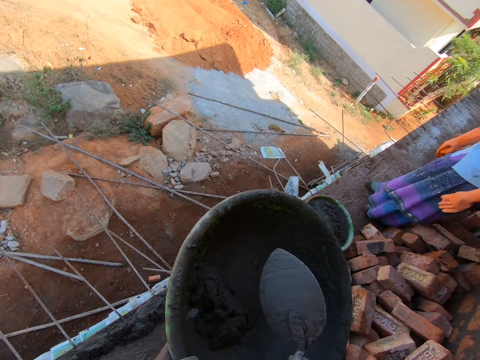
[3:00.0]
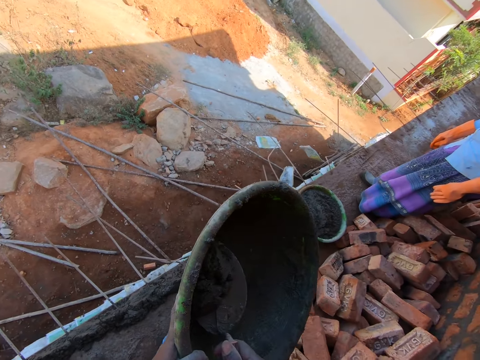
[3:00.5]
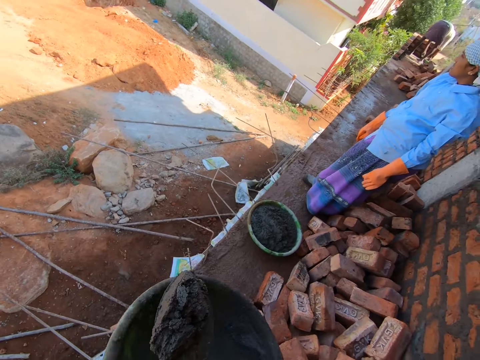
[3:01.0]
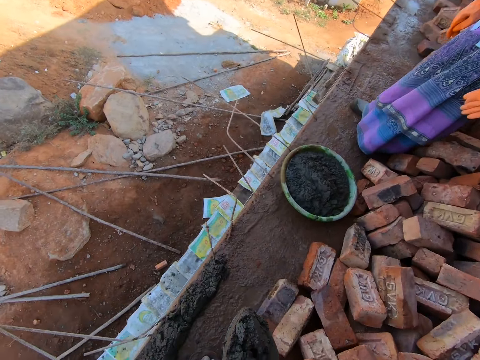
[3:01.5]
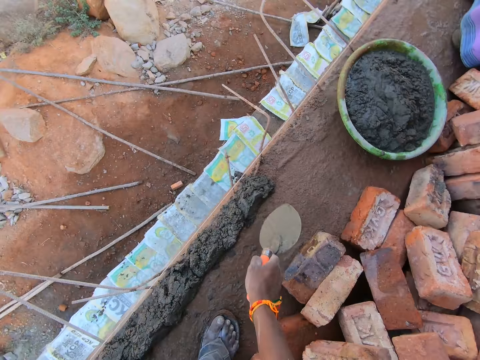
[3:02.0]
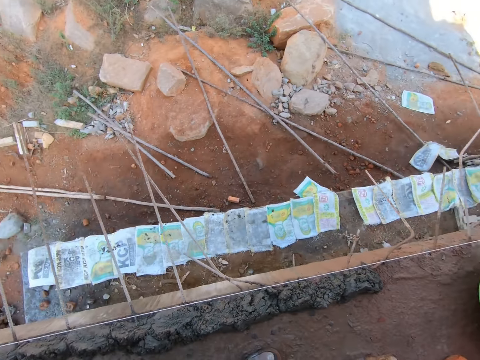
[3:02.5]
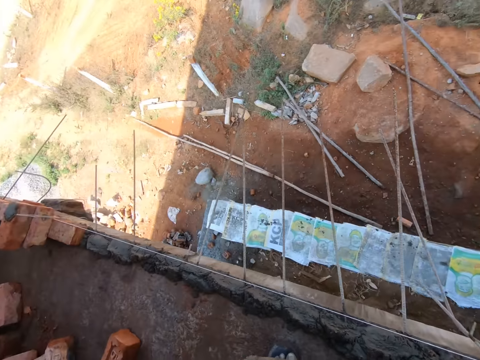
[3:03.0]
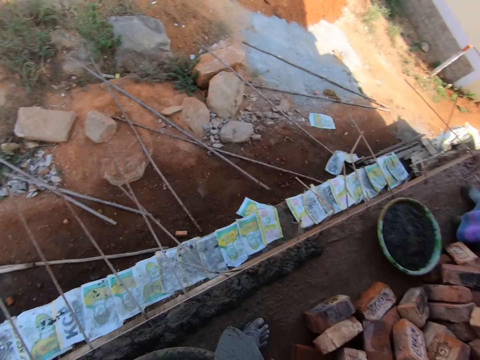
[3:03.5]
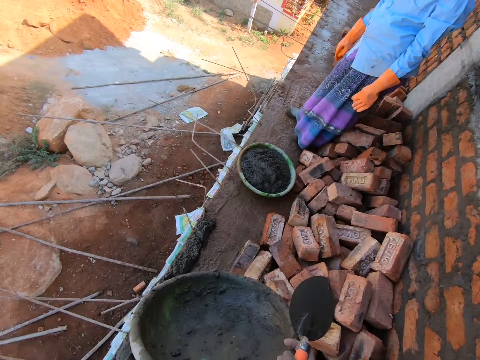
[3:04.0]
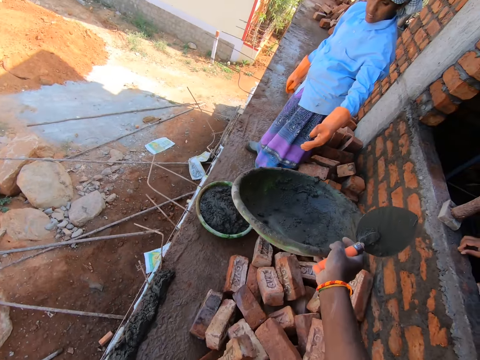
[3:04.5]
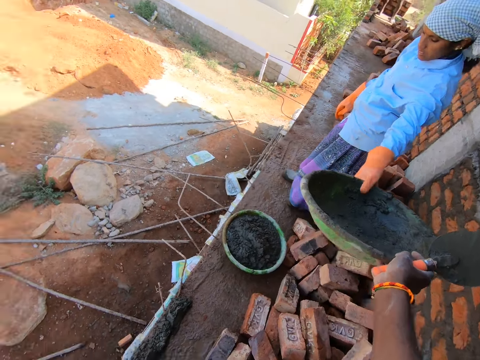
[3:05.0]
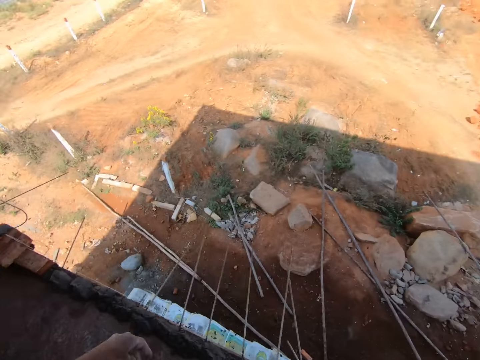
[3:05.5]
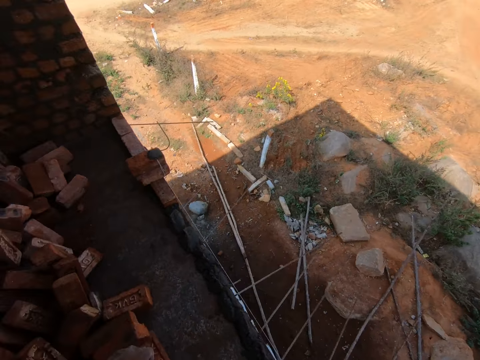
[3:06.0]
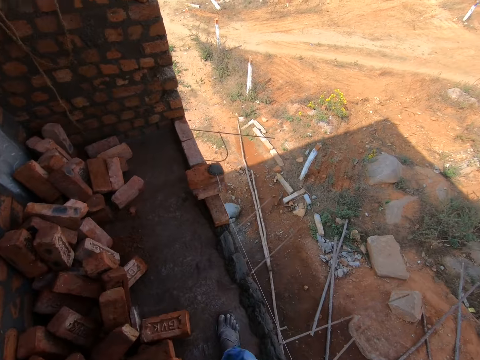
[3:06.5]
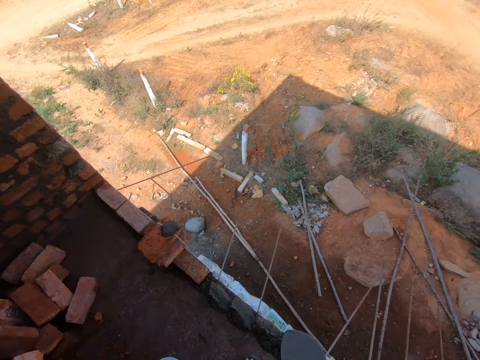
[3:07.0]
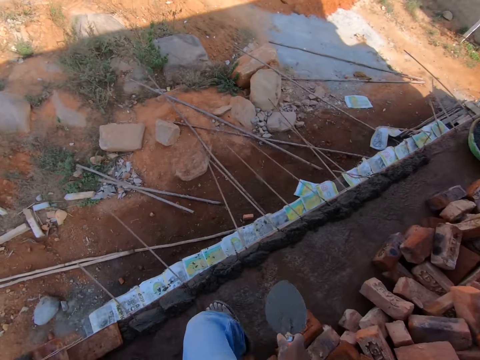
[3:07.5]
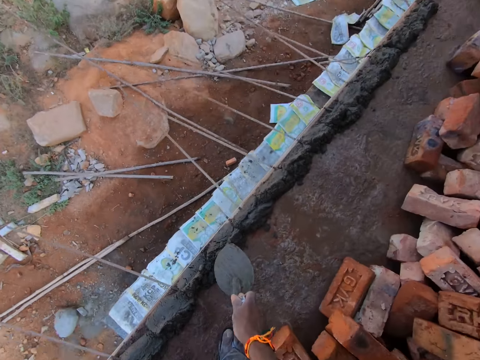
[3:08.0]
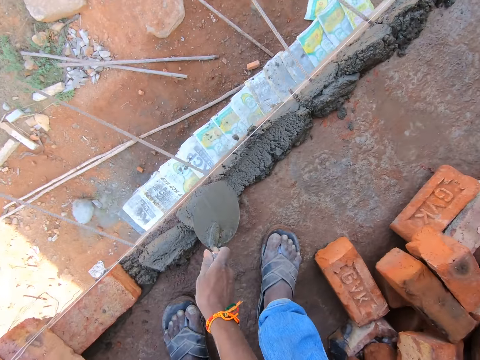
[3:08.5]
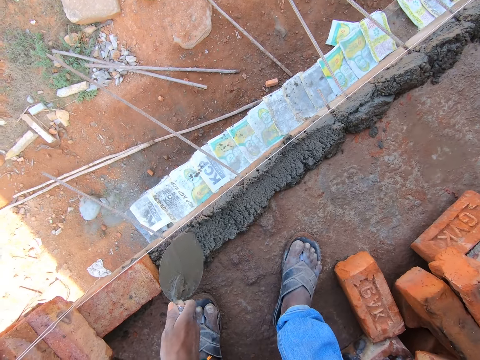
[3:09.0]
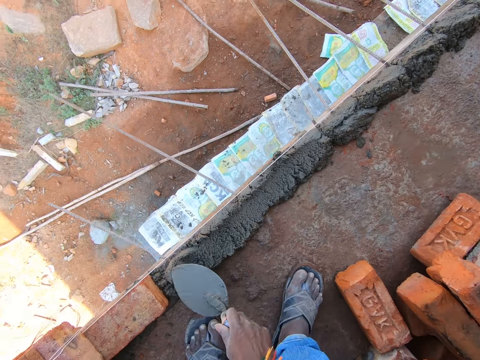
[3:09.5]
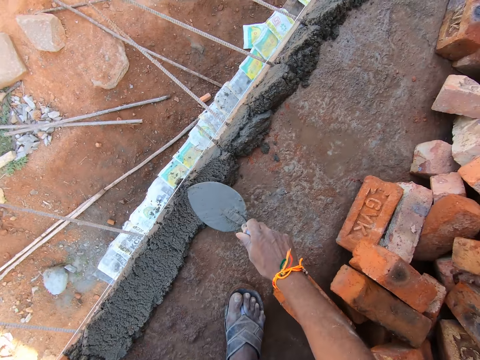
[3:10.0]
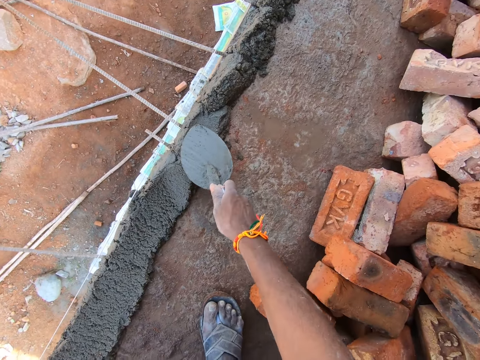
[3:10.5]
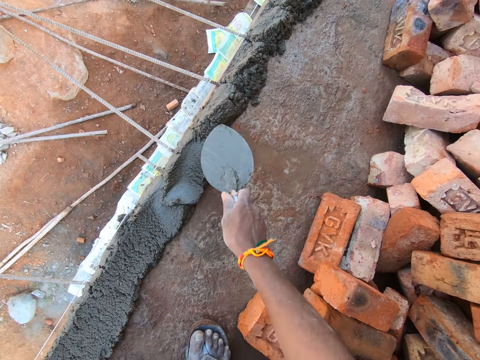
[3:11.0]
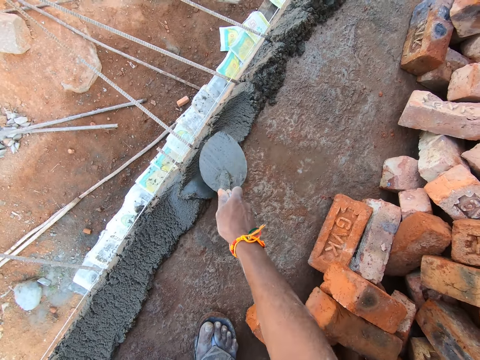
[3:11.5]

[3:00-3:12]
The camera wearer adds sand concrete on the site floor with a brick trowel. They turn around. They give a woman a head pan. They turn around. They walk in the site building. They flatten the sand concrete on the site floor with the brick trowel.

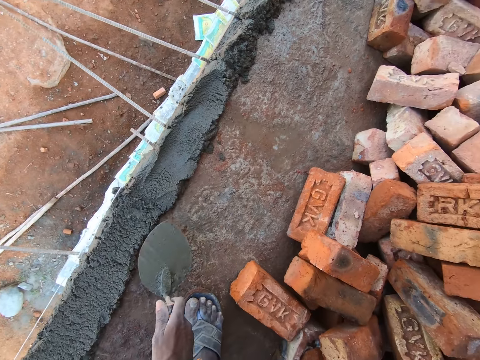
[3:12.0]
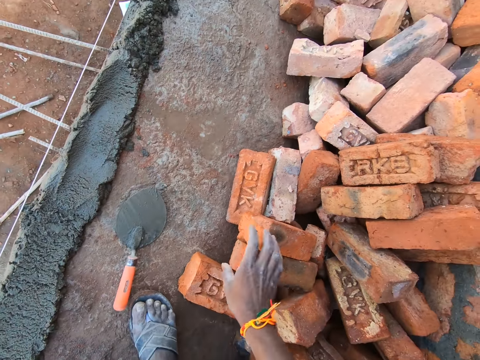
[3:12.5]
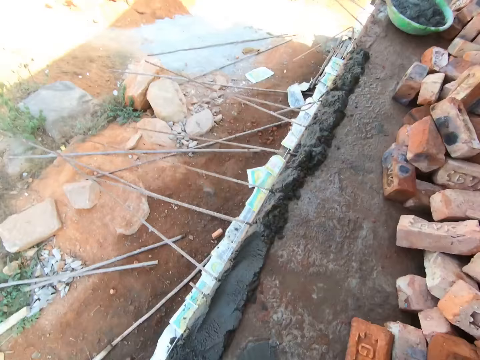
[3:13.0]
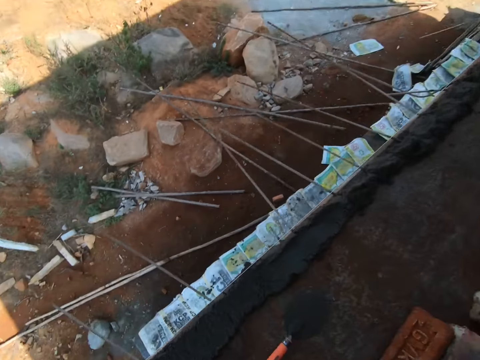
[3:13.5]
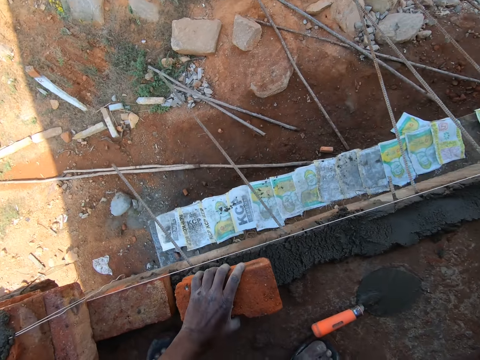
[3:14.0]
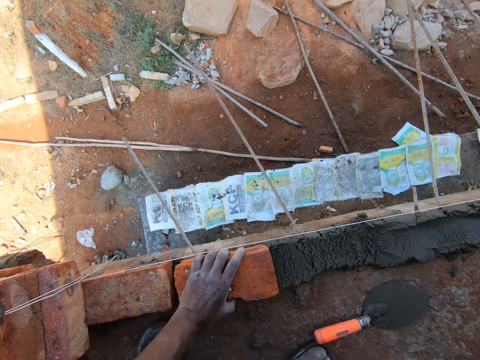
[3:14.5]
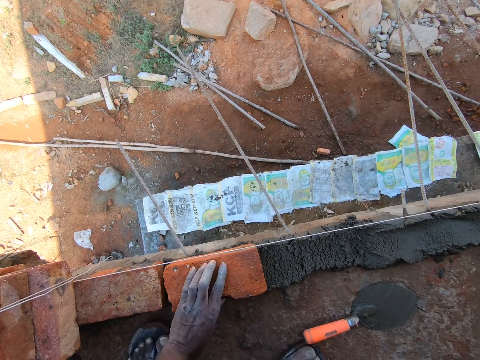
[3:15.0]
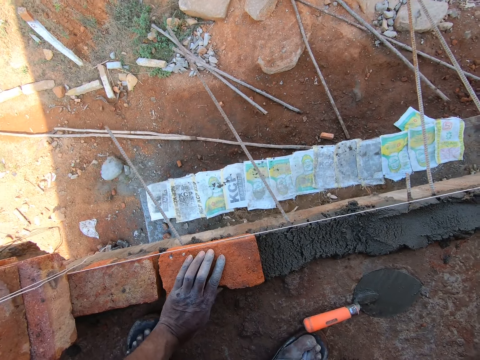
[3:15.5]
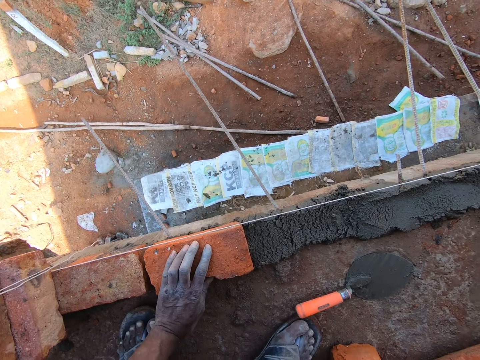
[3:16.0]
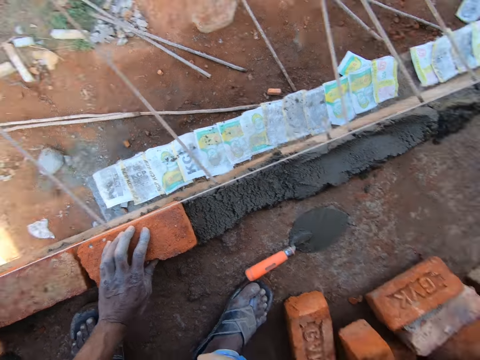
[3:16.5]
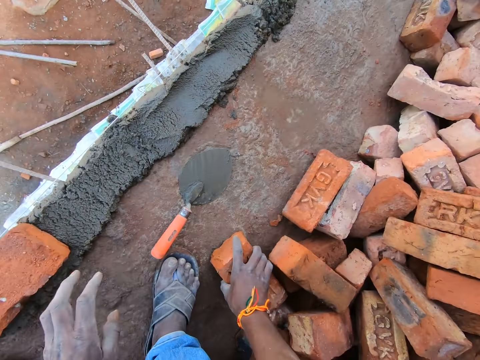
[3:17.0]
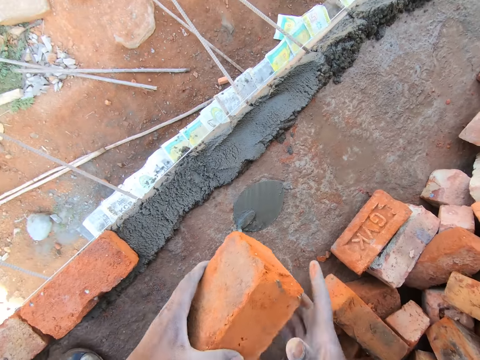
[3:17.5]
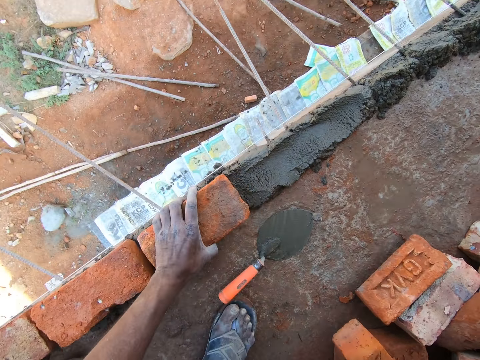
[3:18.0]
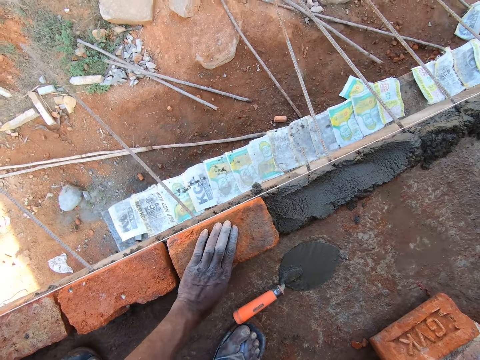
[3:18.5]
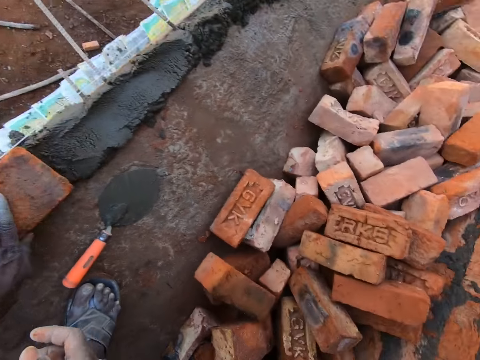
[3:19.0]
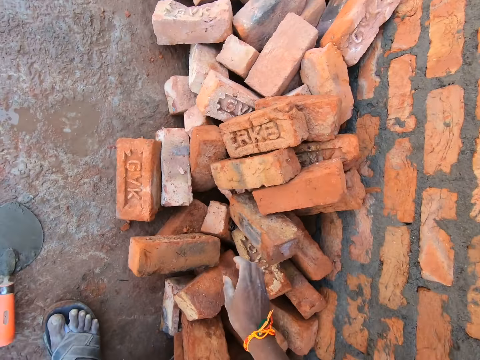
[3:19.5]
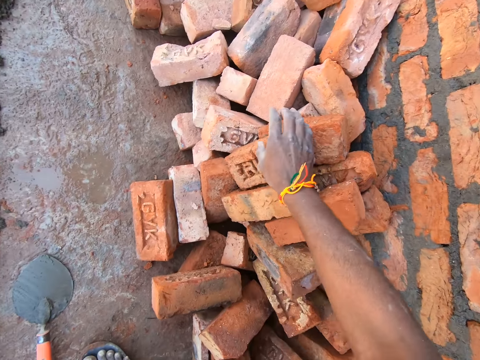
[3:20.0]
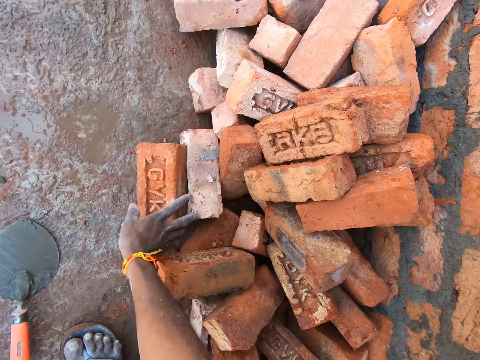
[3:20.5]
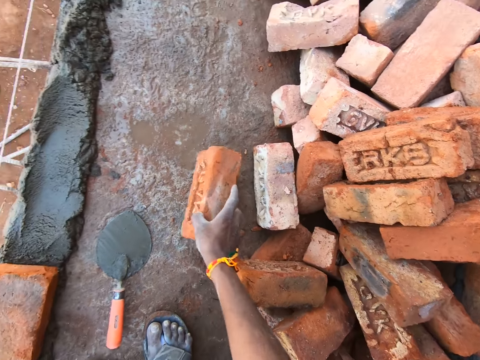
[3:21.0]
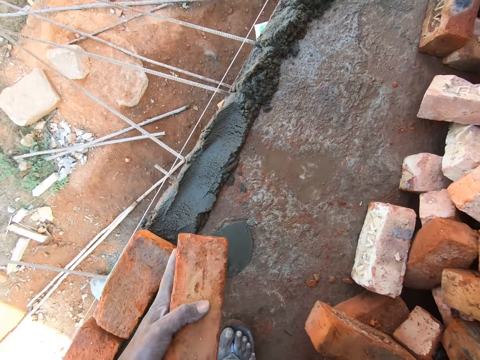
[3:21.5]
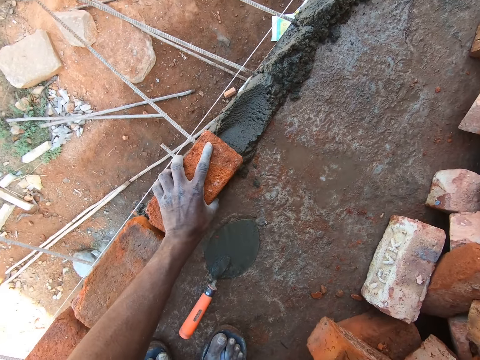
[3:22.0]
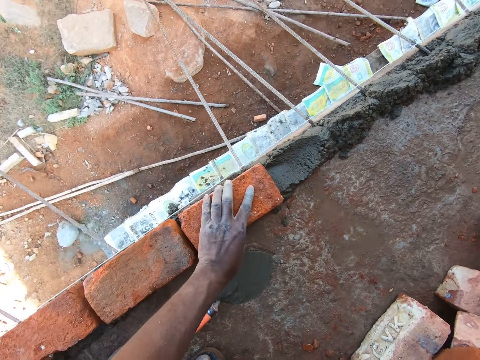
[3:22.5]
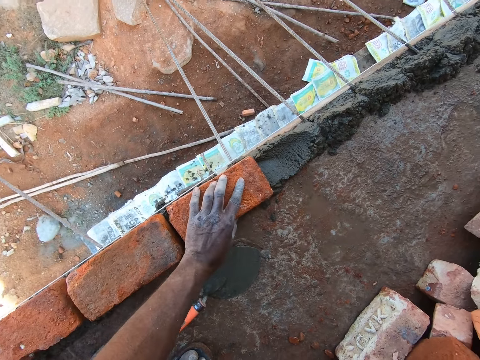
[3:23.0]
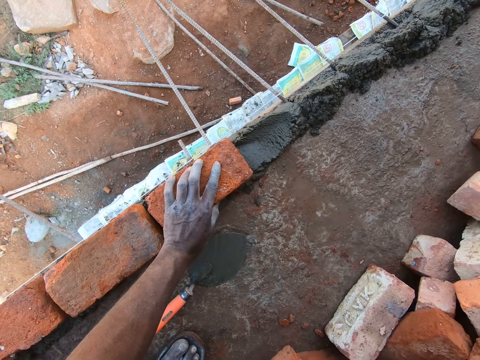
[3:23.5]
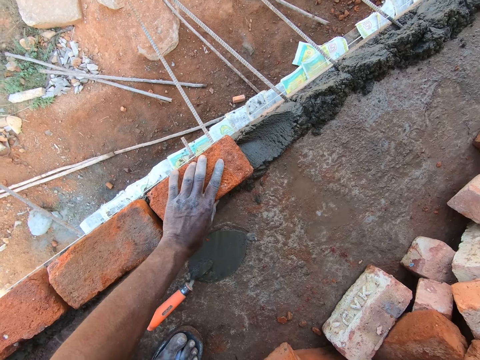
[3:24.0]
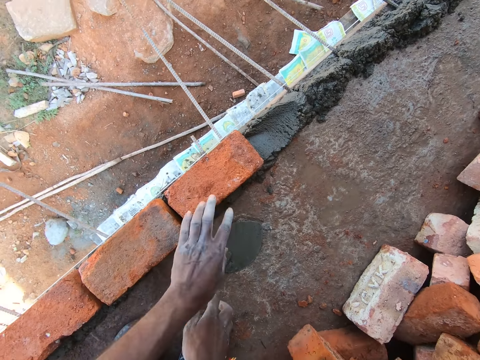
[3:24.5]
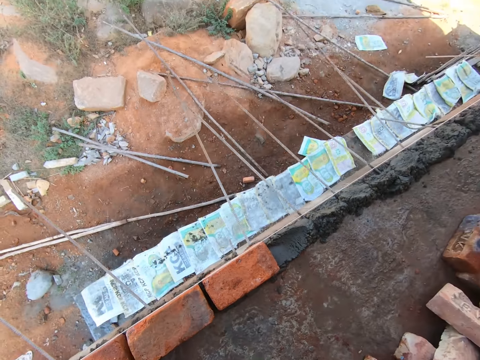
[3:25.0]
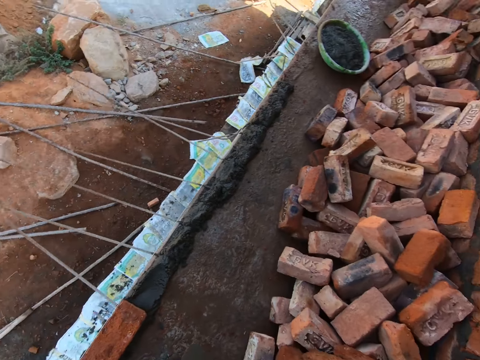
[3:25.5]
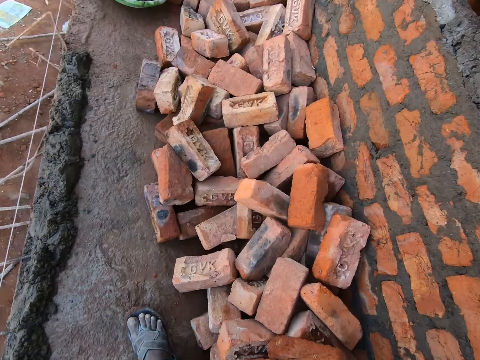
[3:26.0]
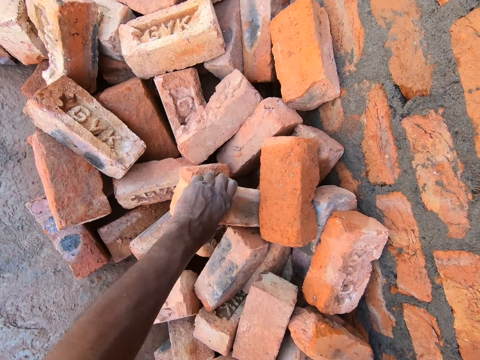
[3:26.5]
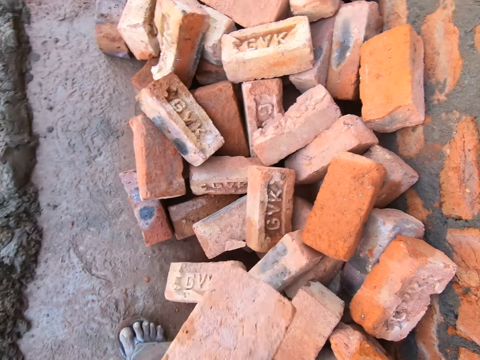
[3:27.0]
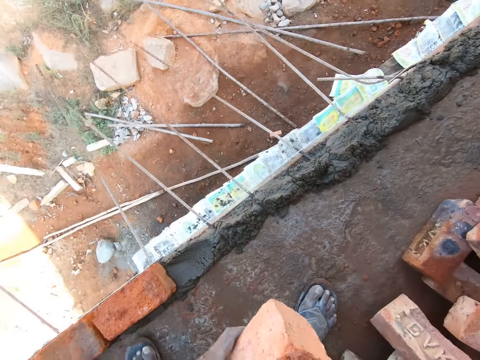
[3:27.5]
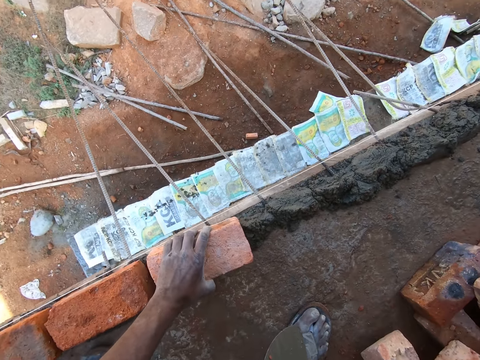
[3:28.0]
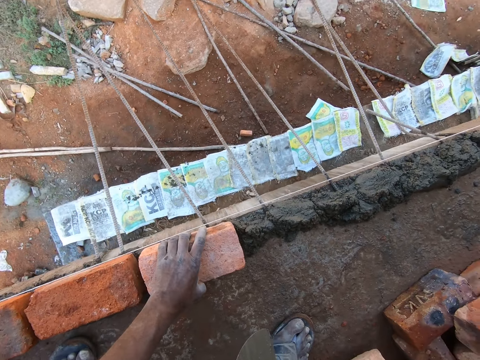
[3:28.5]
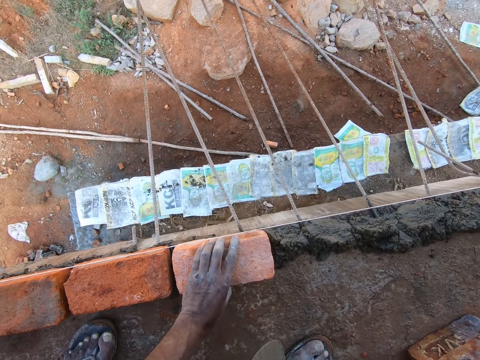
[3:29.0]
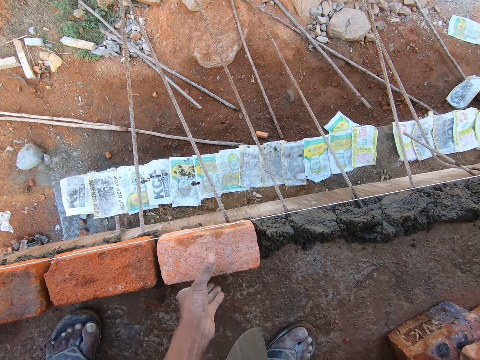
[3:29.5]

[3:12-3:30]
The camera wearer puts the brick trowel on the site building floor. They pick up a brick on the site floor. They put the brick onto sand concrete on the site floor and align the brick on the mortar. They pick up a brick on the site floor. They put the brick onto the sand concrete on the site floor and align the brick on the mortar. They pick up a brick on the site floor. They put the brick onto the sand concrete on the site floor and align the brick on the mortar. They pick up the brick trowel on the site floor. They pick up a brick on the site floor. They put the brick onto the sand concrete on the site floor and align the brick on the mortar.
